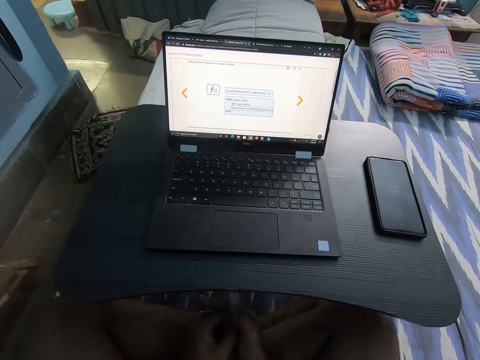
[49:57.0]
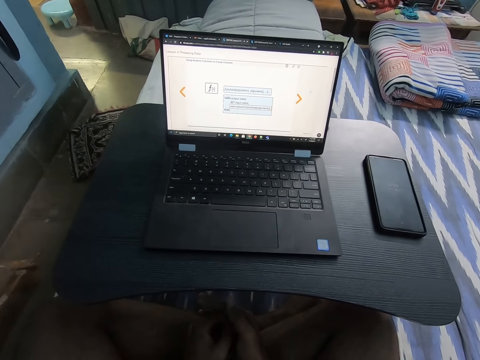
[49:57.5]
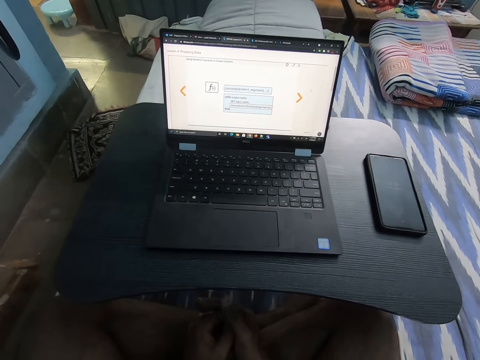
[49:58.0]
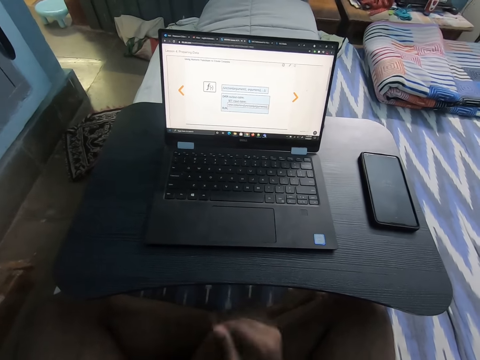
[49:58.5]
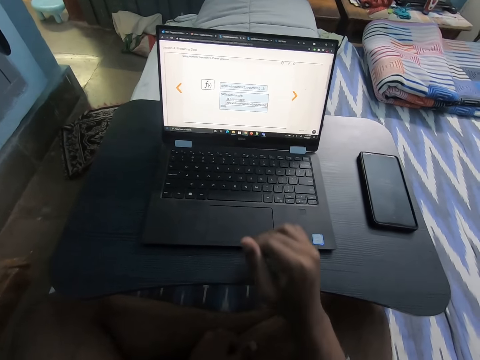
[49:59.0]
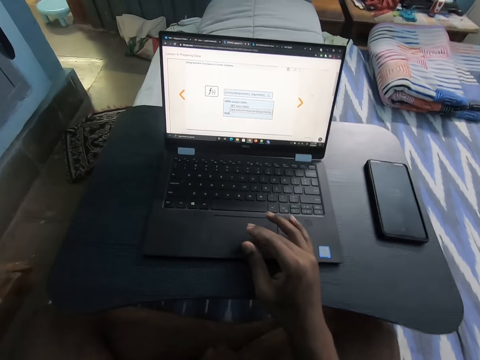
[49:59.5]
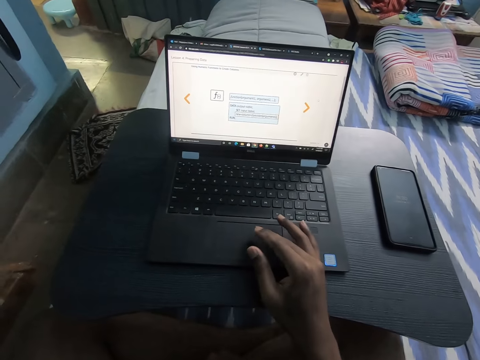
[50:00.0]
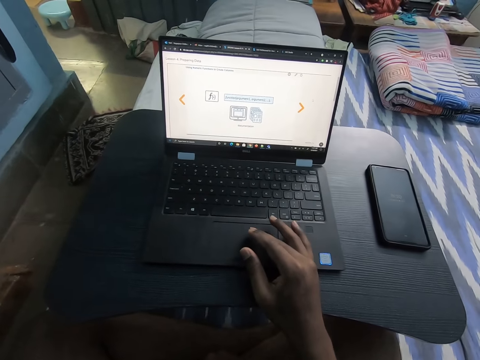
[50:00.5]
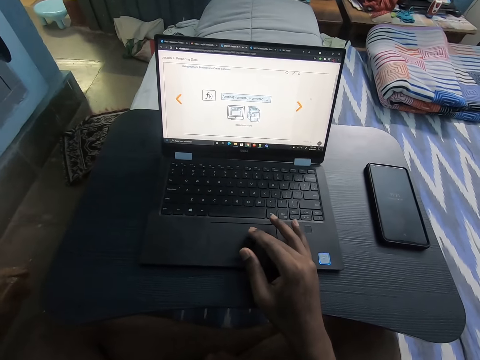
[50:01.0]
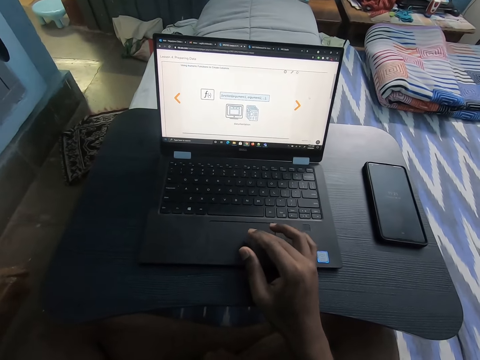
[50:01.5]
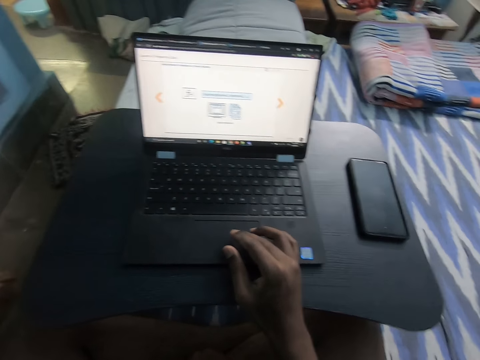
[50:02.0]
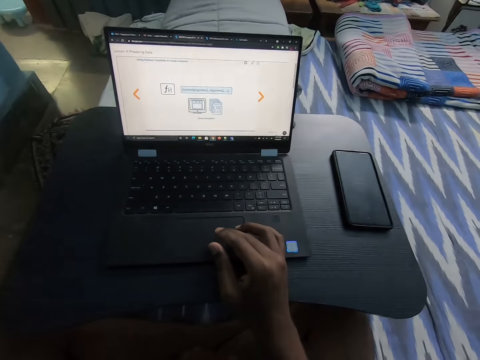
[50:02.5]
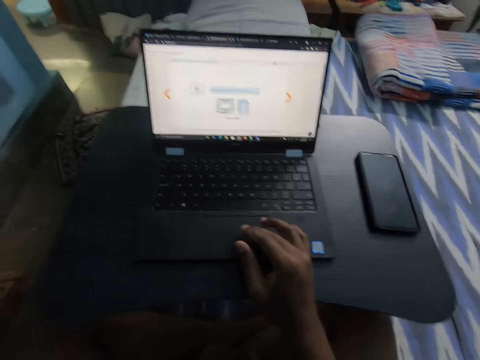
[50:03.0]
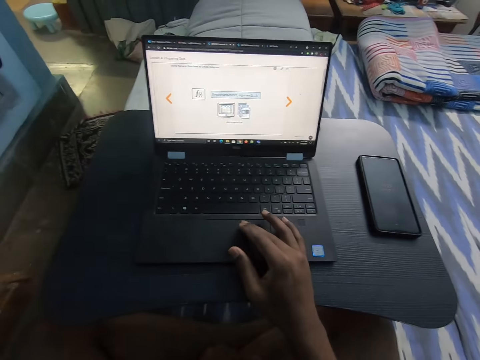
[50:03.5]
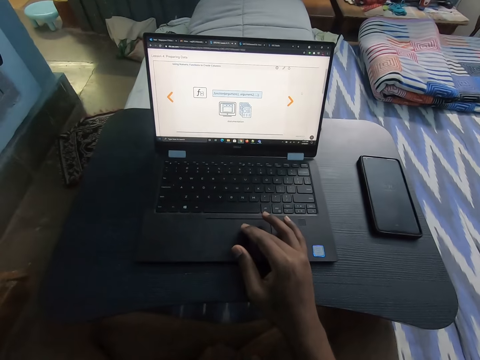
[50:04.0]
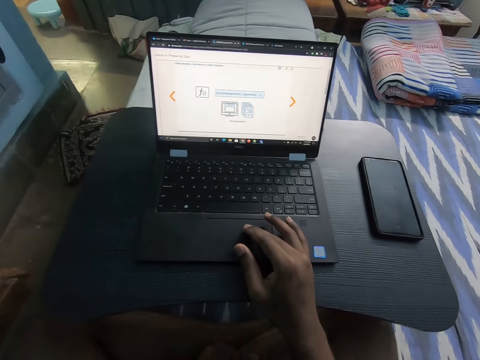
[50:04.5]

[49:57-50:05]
The camera wearer operates a laptop on a lap desk with her right hand. She taps on the laptop with her right hand.

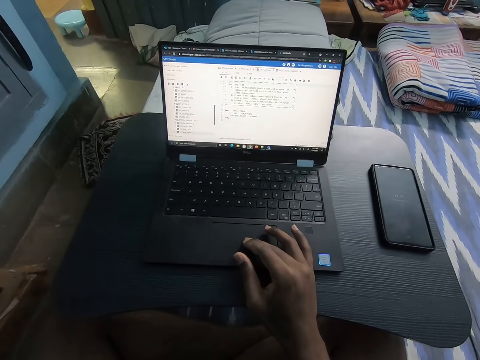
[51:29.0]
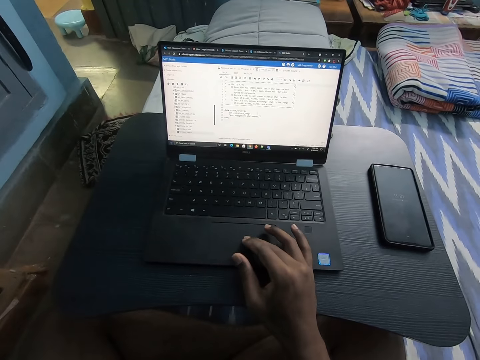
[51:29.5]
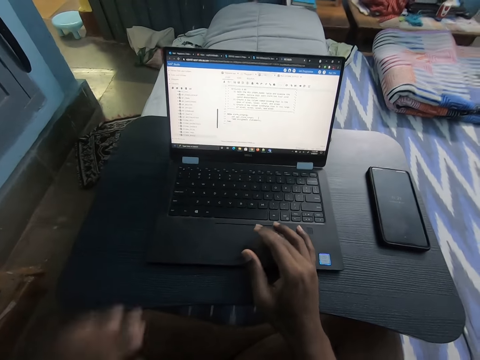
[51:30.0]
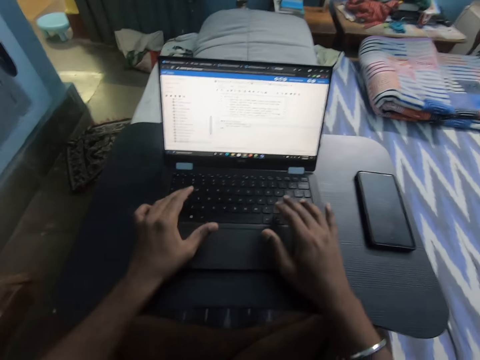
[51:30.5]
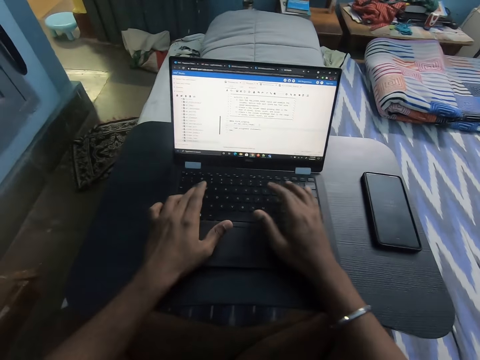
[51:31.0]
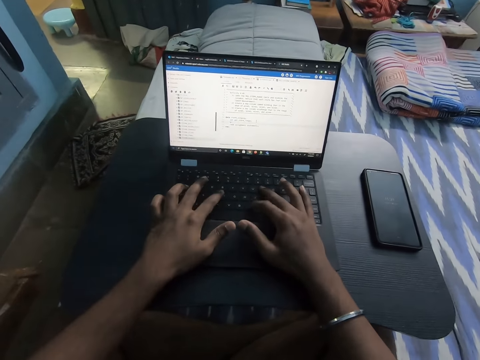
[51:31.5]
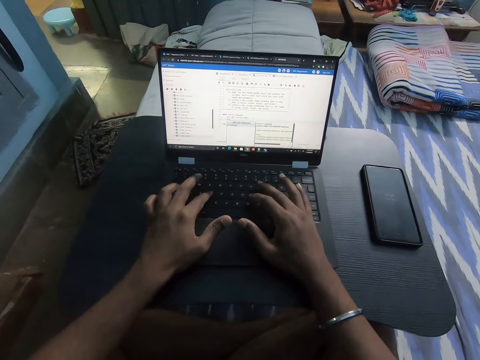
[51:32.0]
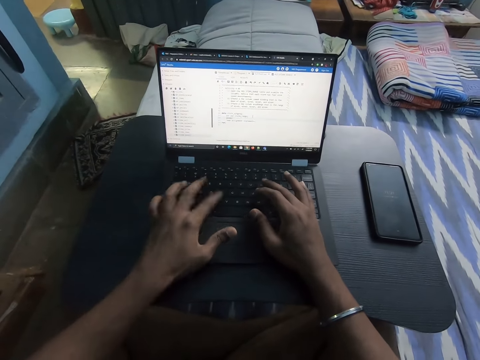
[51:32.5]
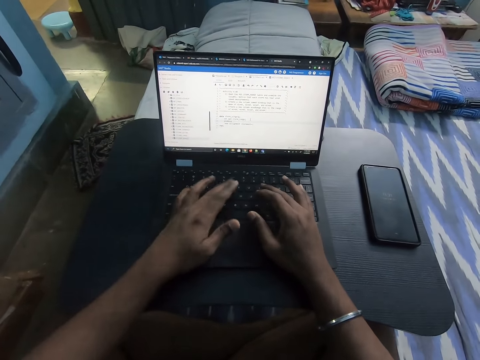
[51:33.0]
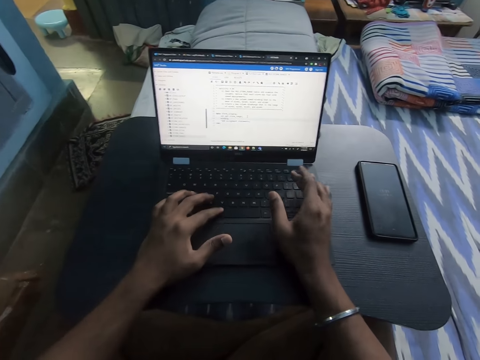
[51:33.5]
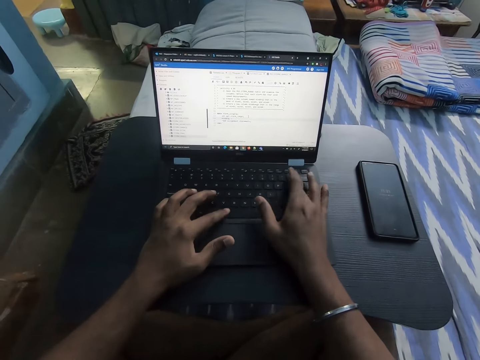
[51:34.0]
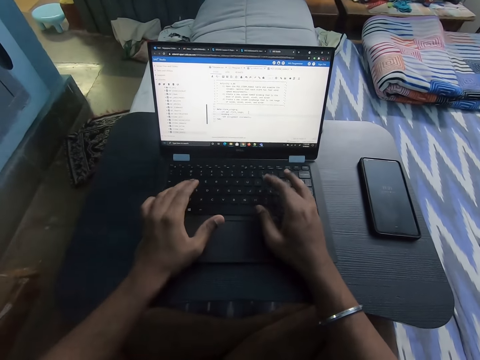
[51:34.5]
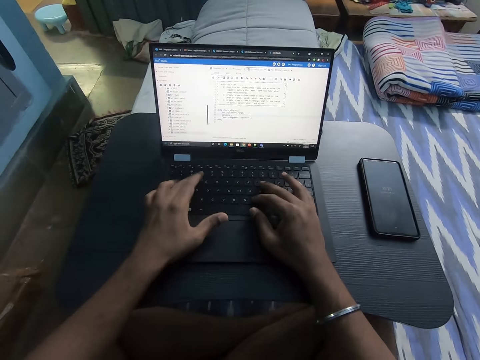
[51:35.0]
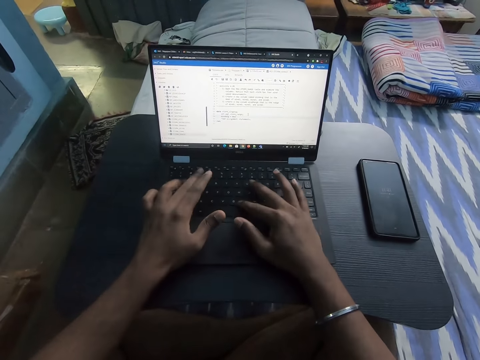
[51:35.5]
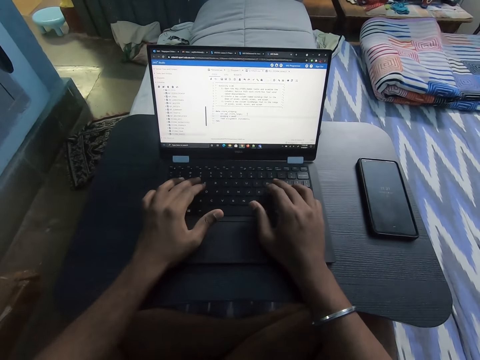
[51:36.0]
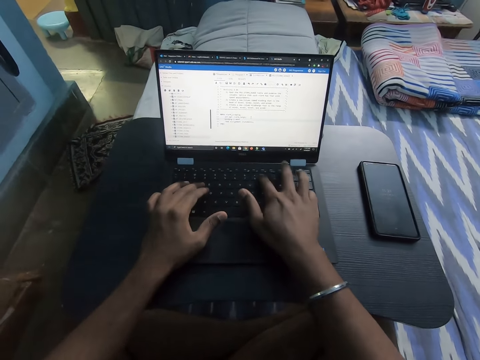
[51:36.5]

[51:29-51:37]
The camera wearer operates the laptop with both her hands. She types on the laptop with both hands.

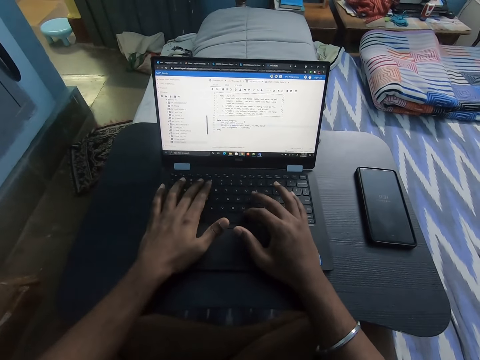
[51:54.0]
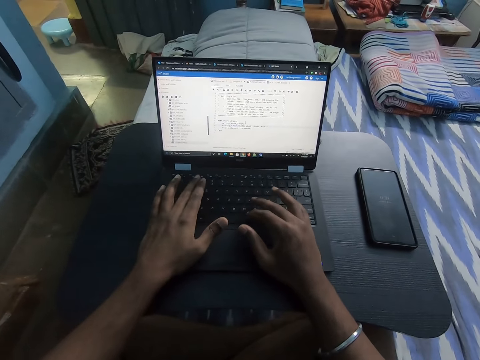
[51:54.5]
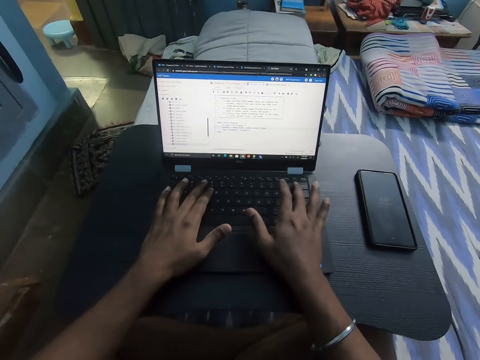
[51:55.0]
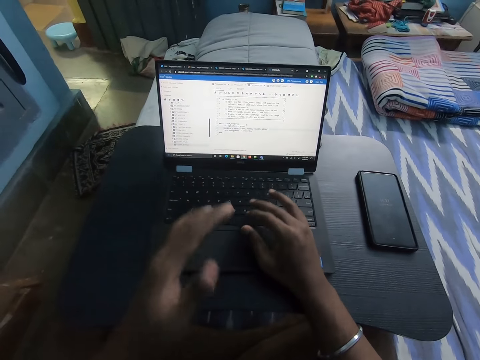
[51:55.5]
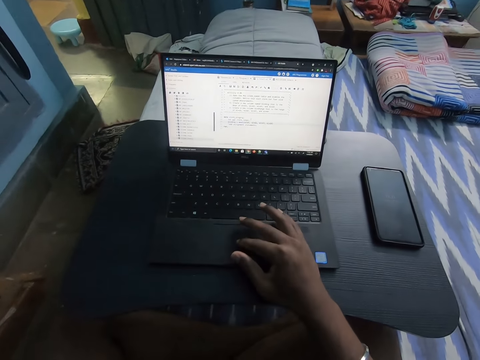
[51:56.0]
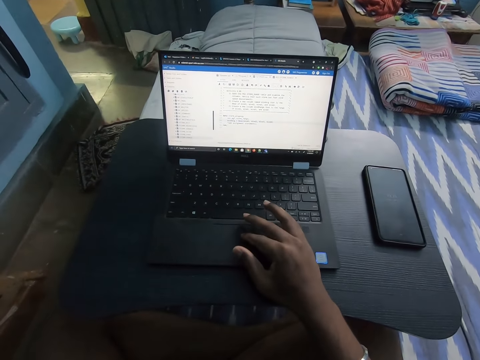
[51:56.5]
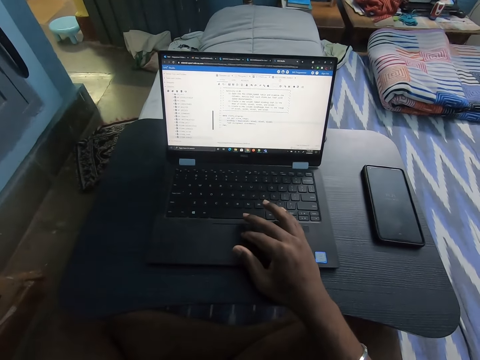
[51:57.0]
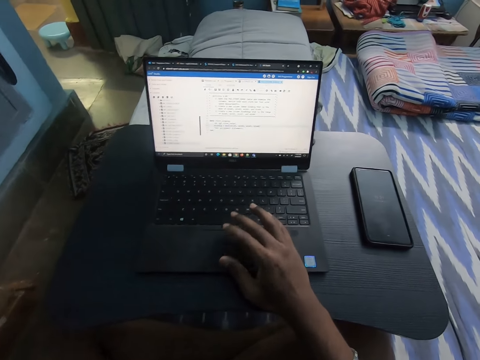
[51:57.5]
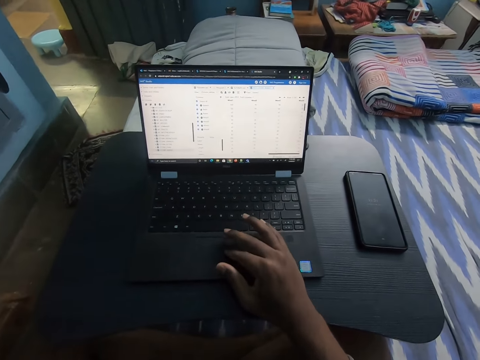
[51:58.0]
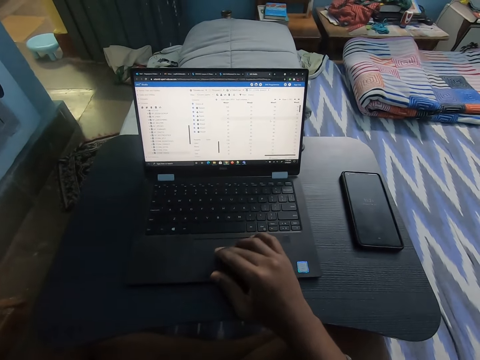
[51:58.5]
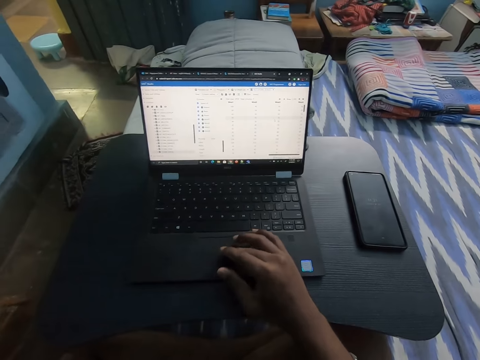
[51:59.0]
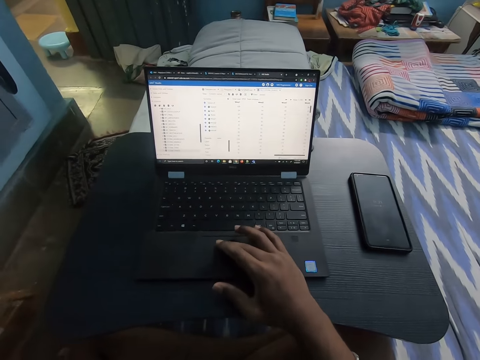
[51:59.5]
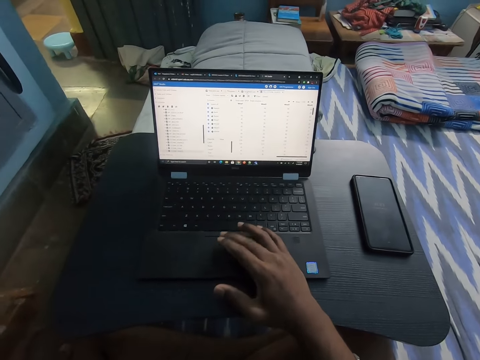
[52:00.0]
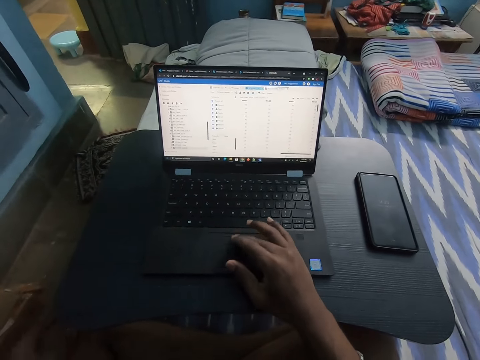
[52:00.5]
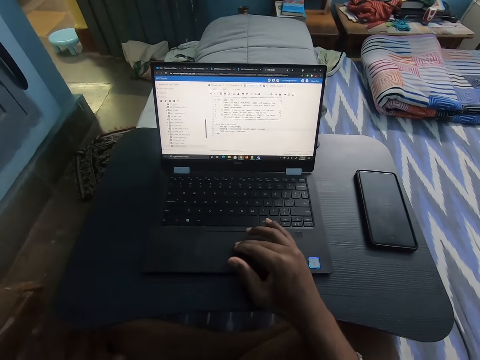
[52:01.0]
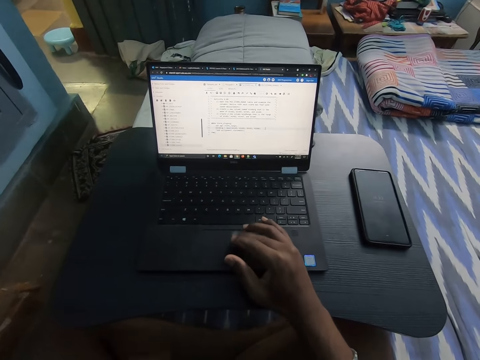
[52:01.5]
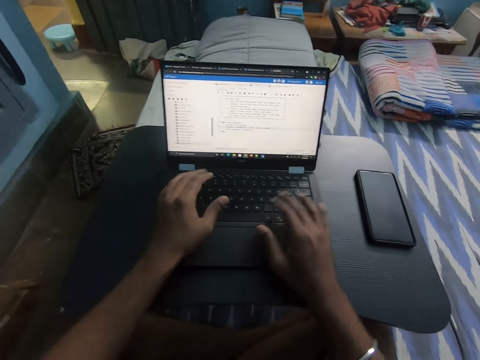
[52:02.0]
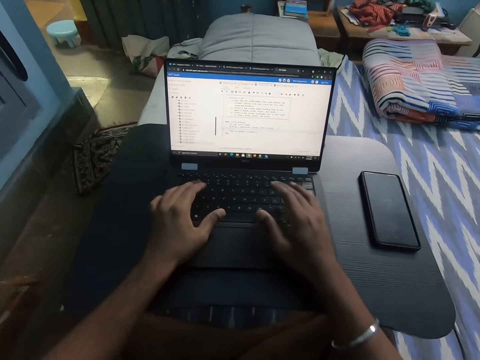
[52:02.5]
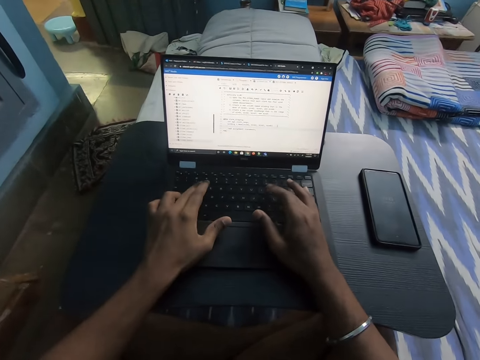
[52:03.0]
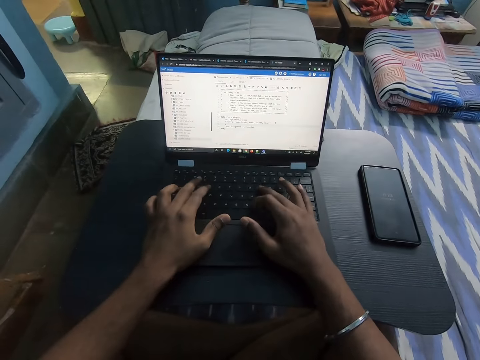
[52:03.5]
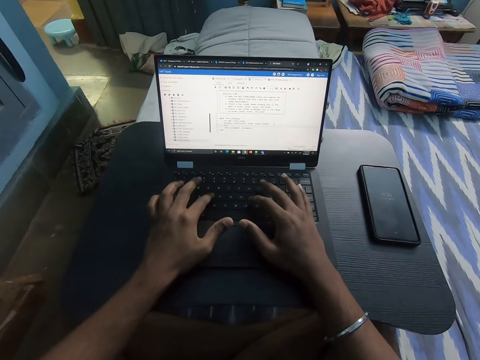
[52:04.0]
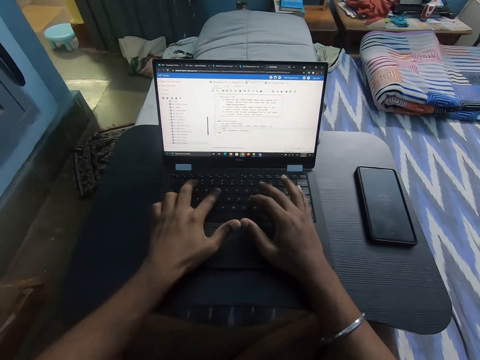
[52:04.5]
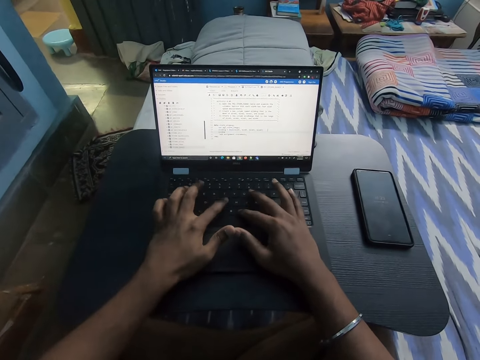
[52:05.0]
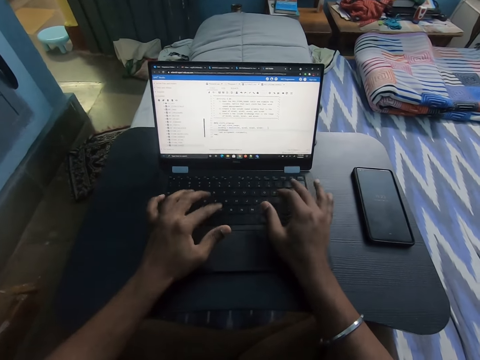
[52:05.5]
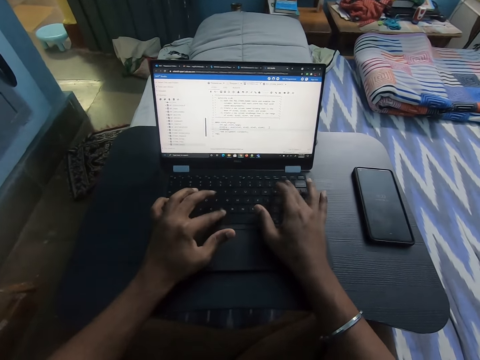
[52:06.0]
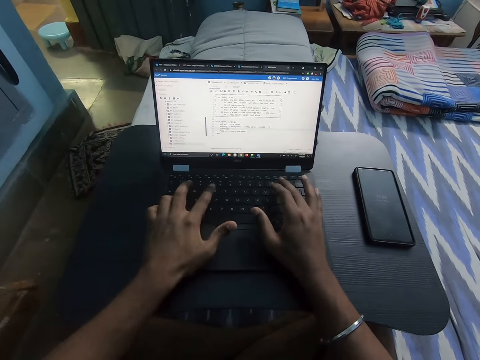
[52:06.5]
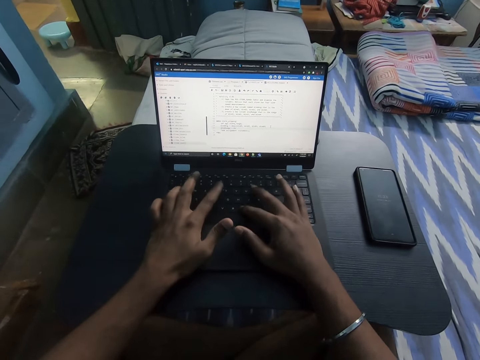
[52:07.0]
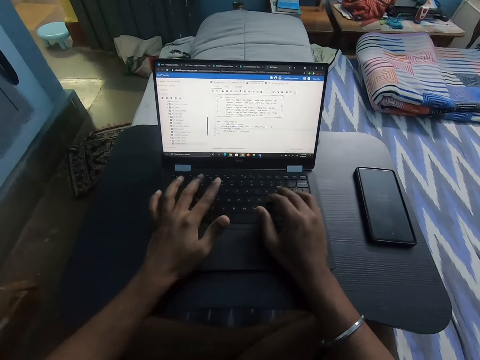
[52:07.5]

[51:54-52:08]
The camera wearer operates the laptop with her right hand. She types on the laptop with both hands.
